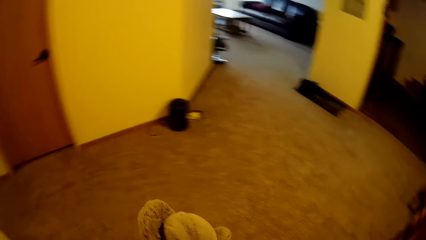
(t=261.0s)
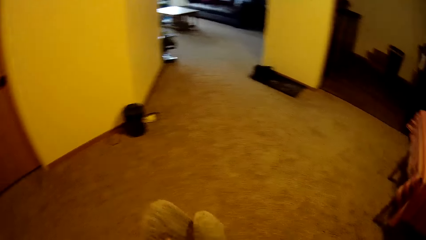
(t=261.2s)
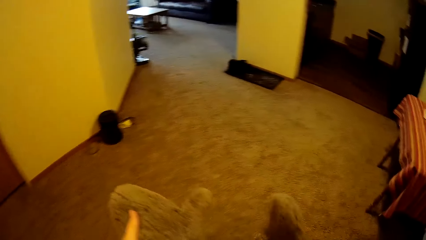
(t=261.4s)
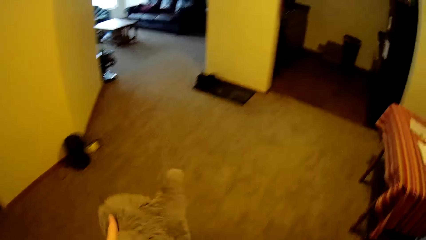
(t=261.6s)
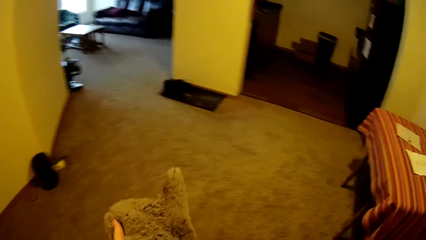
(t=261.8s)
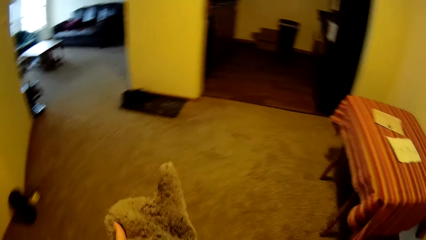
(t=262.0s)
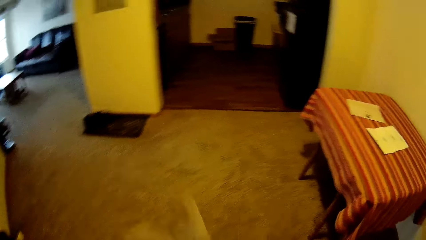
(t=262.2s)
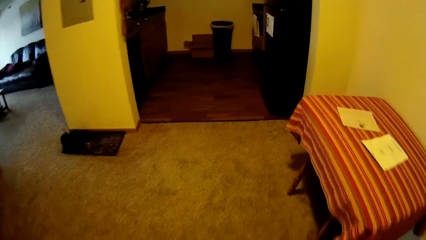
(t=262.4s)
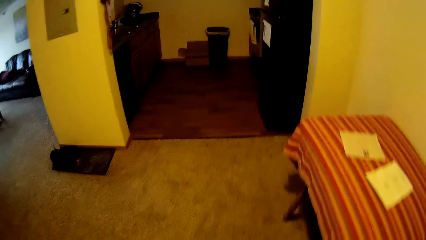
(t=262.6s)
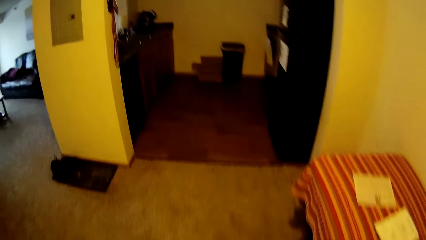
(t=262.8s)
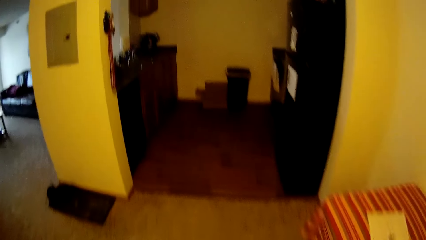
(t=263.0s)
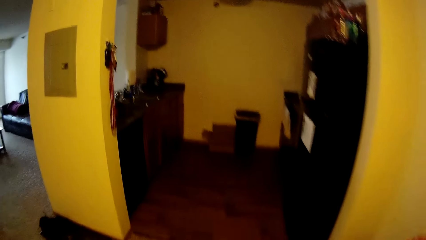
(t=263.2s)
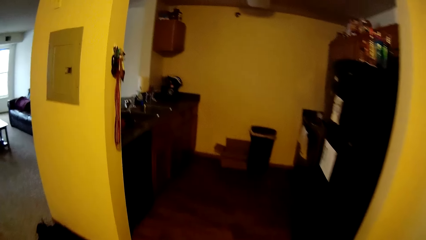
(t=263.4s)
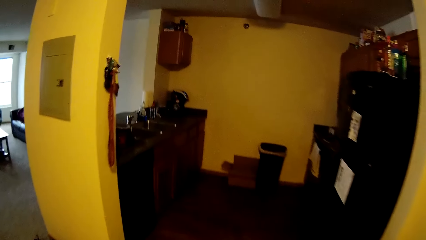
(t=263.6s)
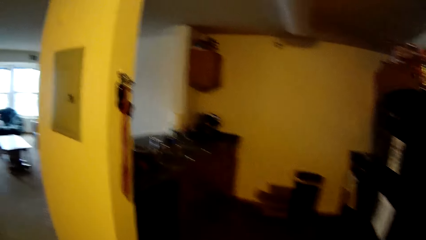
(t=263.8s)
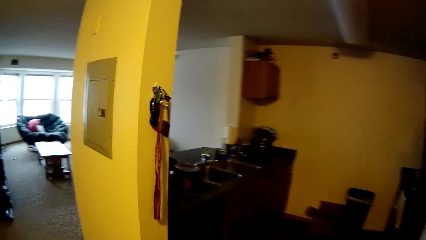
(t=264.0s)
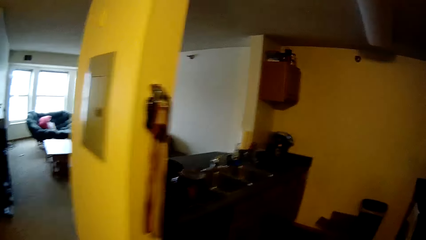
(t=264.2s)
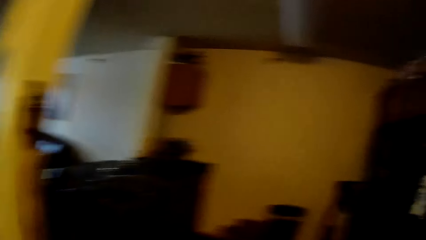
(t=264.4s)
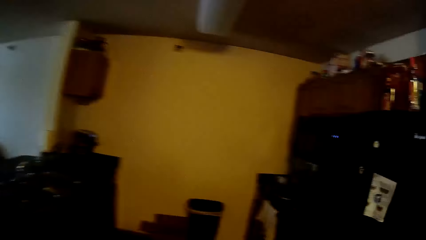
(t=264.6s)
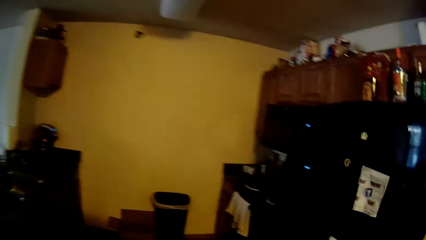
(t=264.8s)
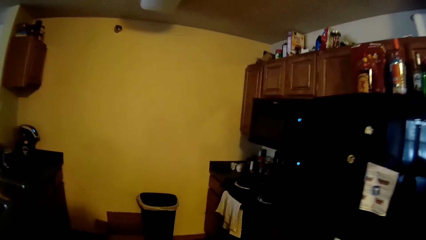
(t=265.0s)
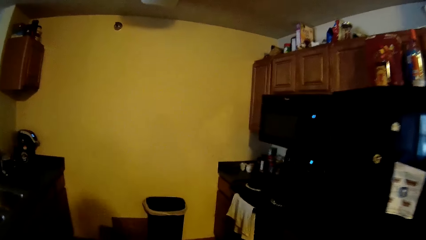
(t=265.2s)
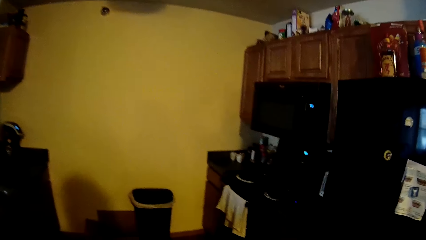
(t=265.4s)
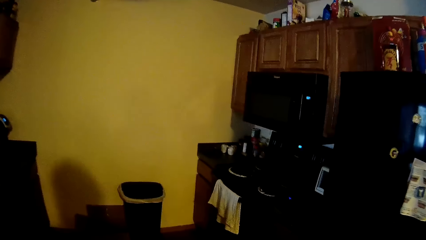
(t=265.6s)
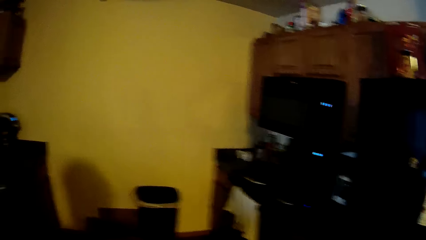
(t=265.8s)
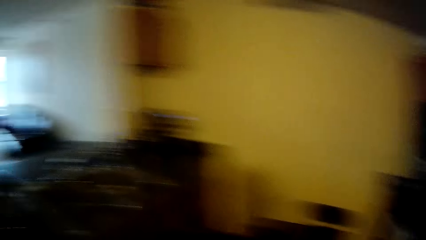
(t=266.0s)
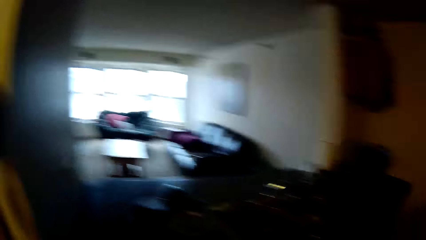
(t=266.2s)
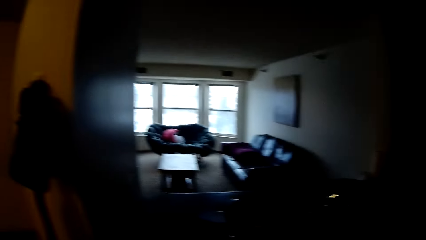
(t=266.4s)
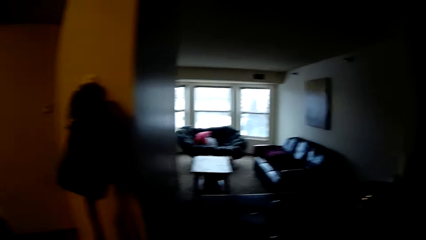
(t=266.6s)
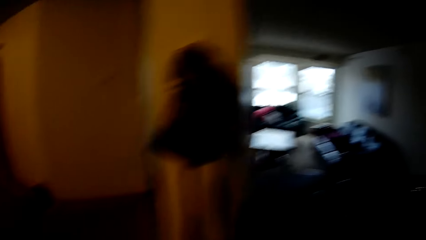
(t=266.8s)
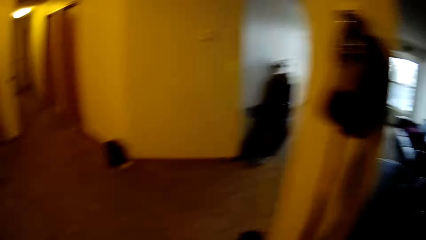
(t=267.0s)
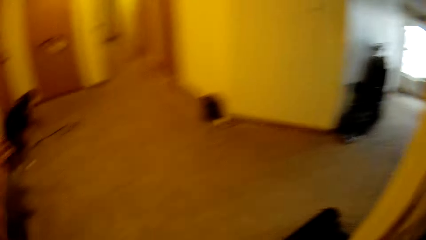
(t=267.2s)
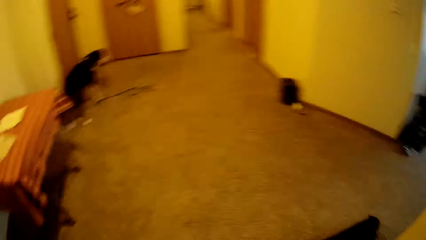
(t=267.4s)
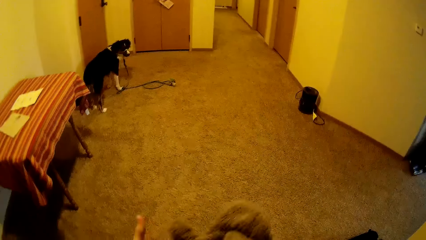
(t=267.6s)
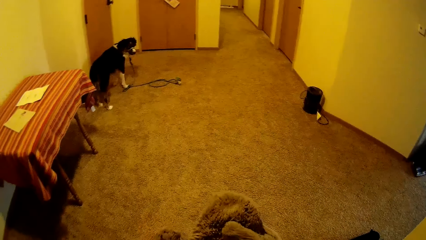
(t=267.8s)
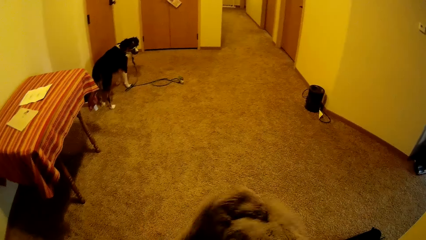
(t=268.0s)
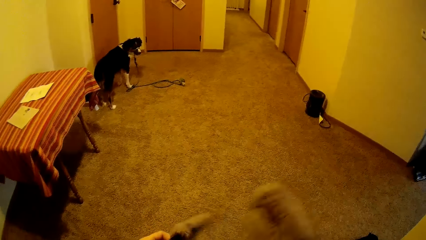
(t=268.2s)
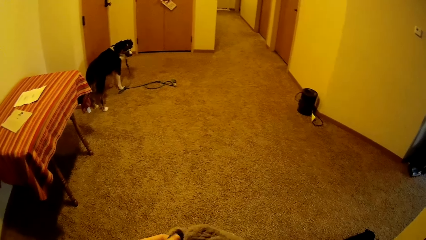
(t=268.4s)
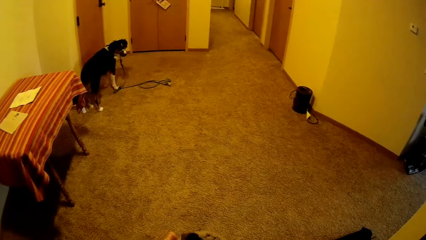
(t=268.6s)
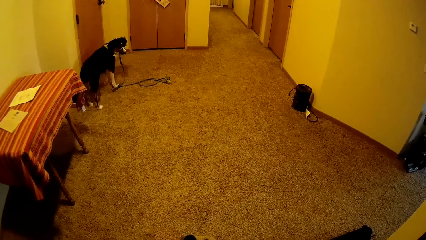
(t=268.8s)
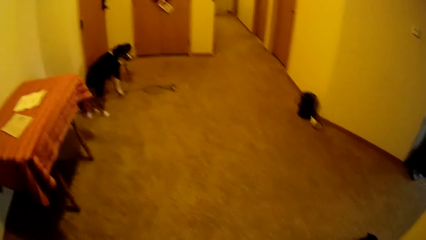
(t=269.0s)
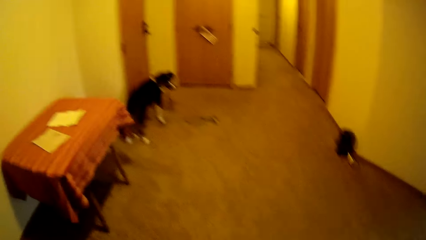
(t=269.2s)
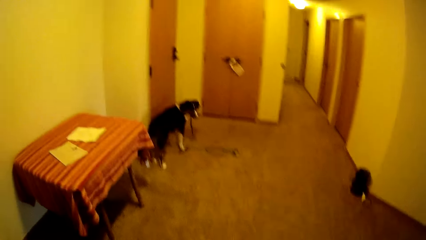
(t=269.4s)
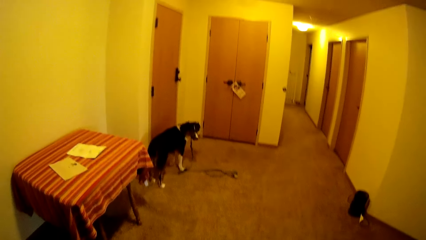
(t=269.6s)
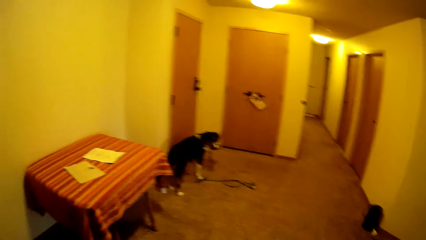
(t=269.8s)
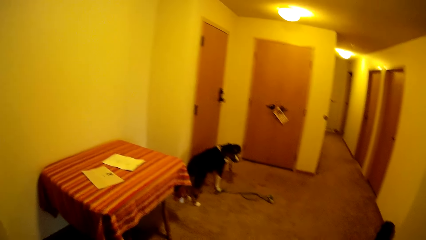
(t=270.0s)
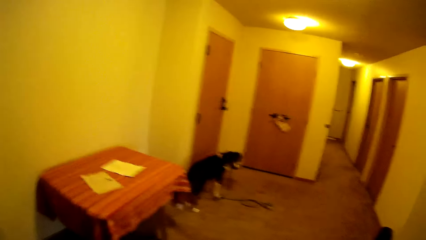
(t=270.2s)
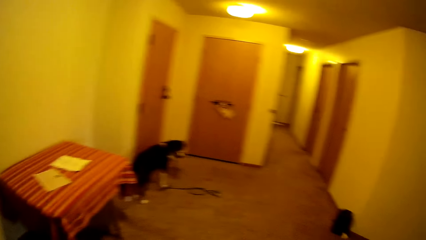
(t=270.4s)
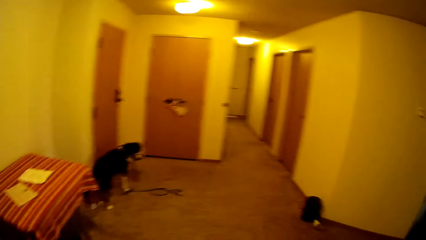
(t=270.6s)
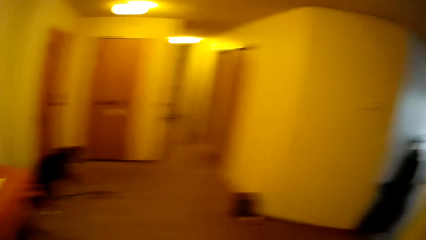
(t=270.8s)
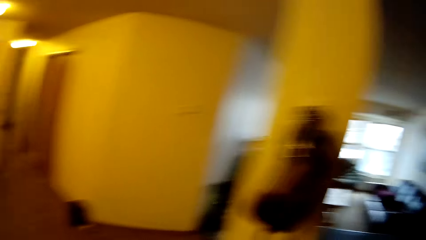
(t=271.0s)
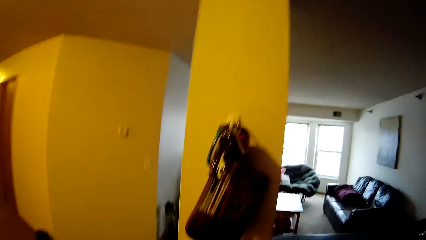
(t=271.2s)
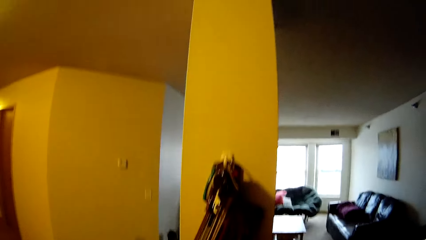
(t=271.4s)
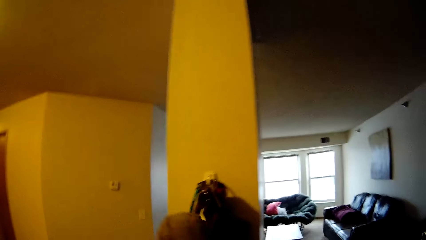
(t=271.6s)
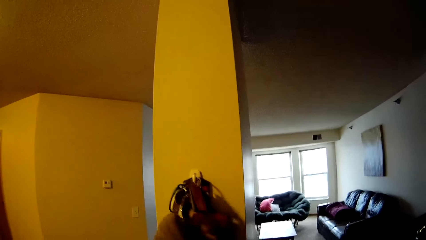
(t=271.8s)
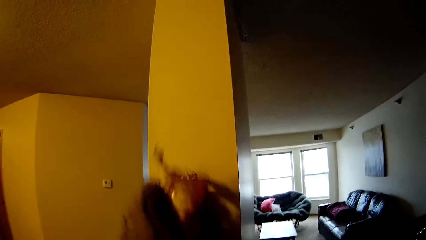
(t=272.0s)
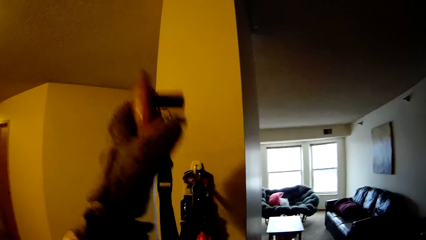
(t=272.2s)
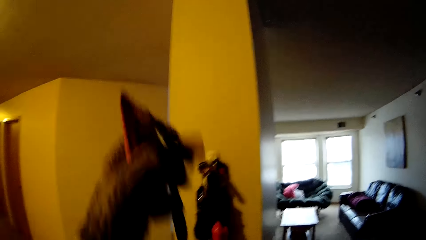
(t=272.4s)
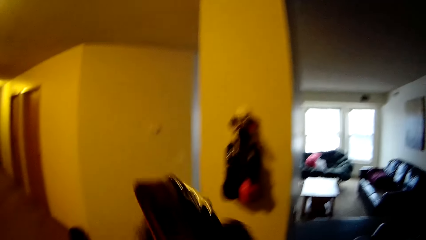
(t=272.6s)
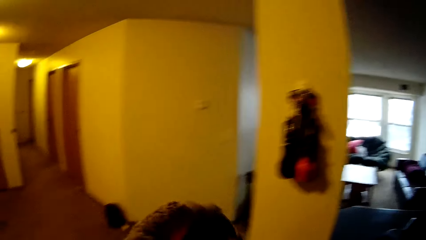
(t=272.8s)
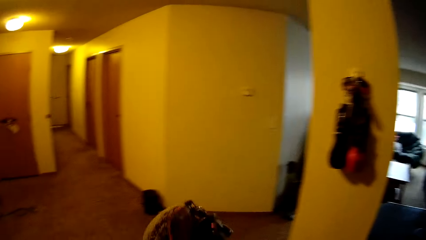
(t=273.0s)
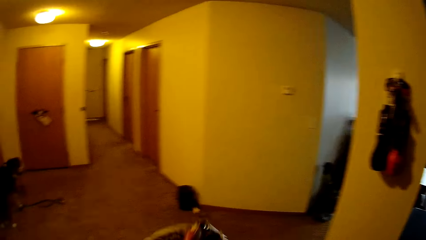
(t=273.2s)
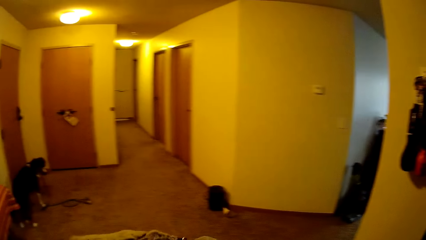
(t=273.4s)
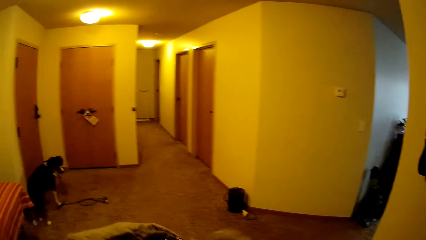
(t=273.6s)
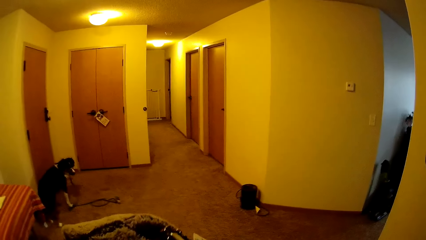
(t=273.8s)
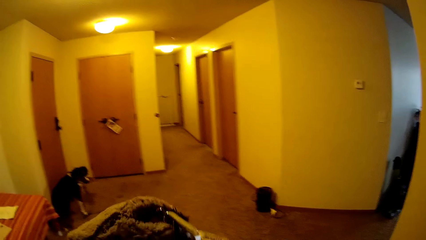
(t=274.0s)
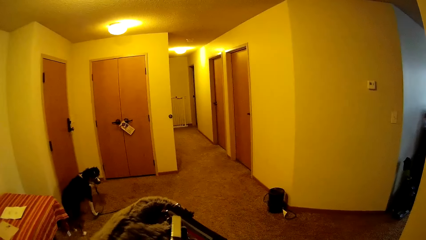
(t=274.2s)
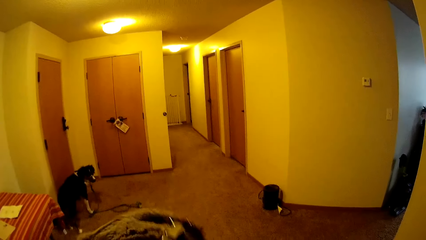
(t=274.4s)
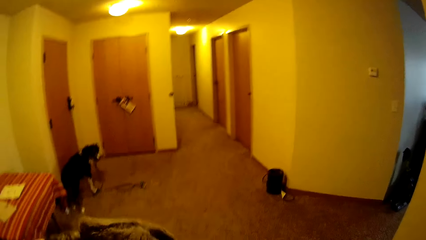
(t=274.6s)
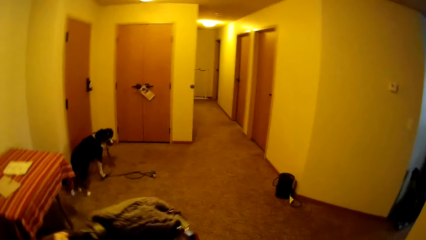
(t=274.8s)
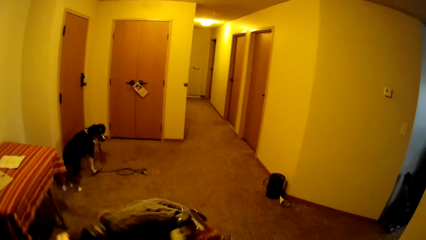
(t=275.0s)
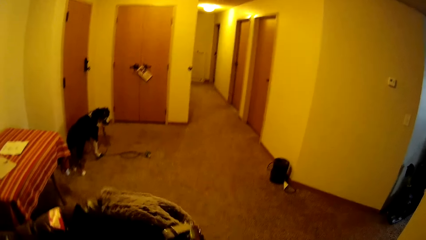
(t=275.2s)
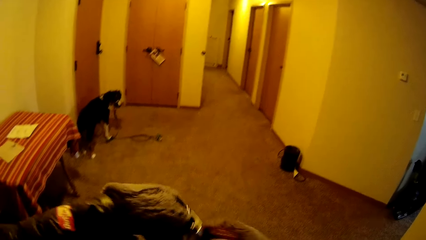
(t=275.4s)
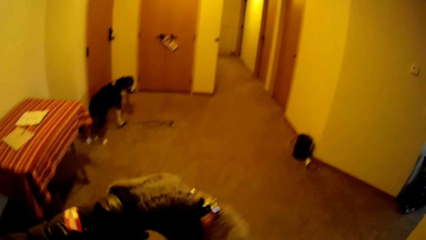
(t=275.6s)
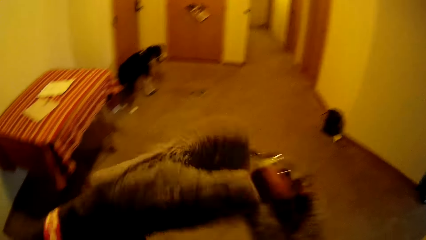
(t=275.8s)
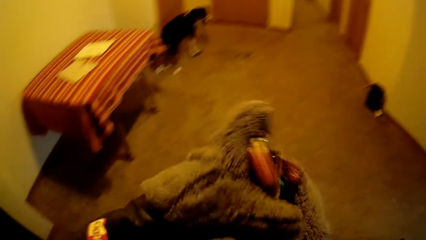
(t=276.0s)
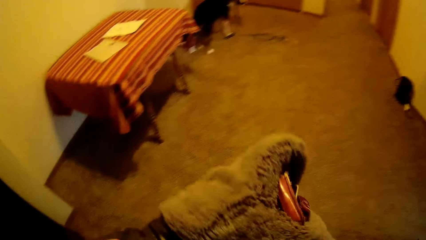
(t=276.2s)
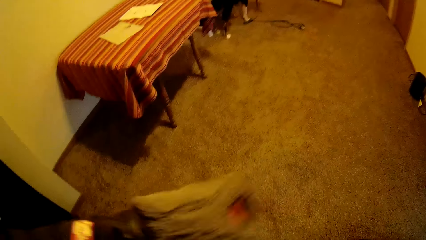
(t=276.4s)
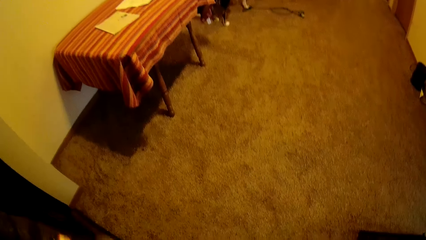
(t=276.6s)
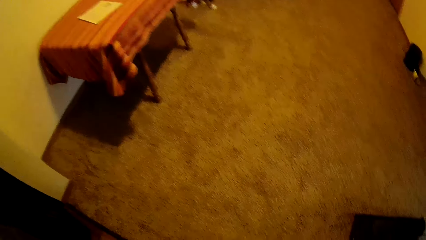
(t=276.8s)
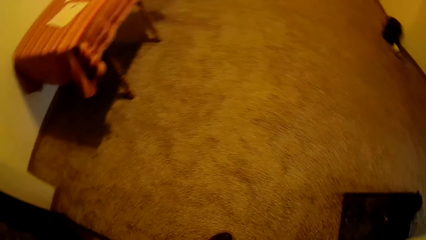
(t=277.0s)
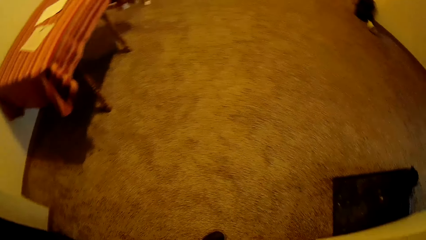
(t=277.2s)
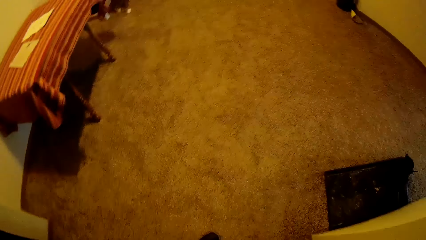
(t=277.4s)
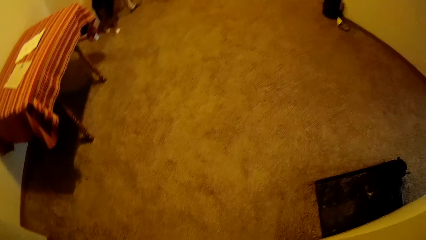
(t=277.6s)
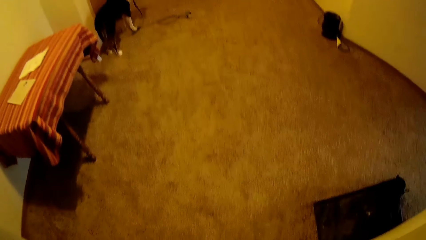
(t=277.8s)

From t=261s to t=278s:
The camera wearer walks around. She holds the winter hand gloves with both hands. She looks around. She wears the winter hand gloves on her left hand. She looks around. She picks a key holder or keys from the wall with her left hand. She looks around. She holds the keys.
